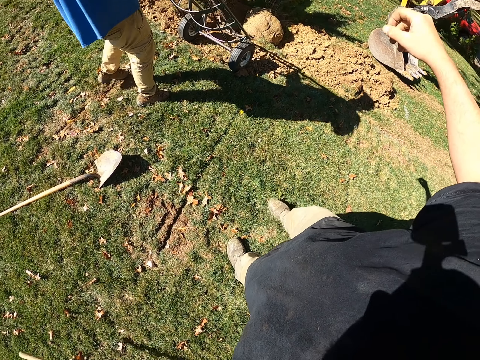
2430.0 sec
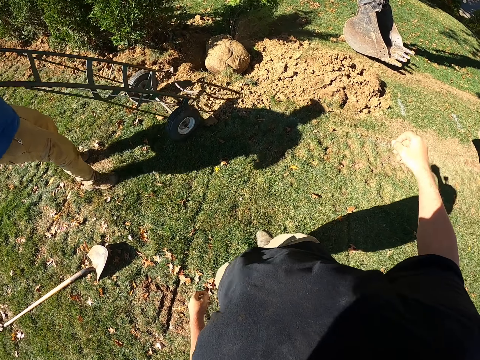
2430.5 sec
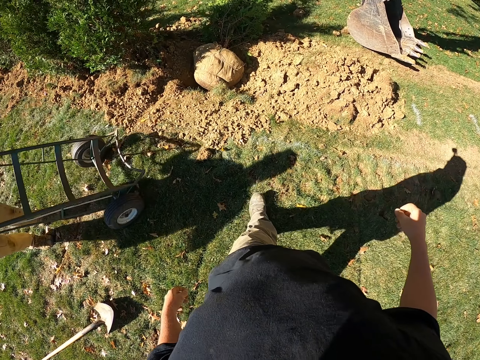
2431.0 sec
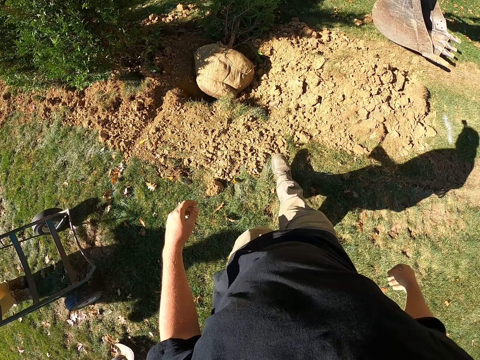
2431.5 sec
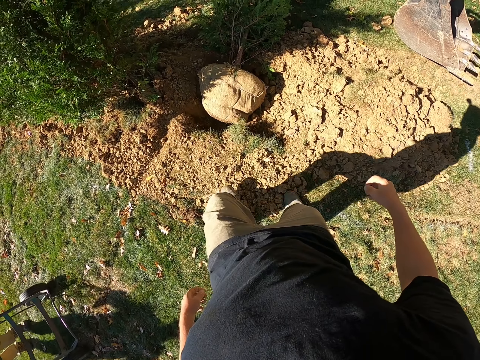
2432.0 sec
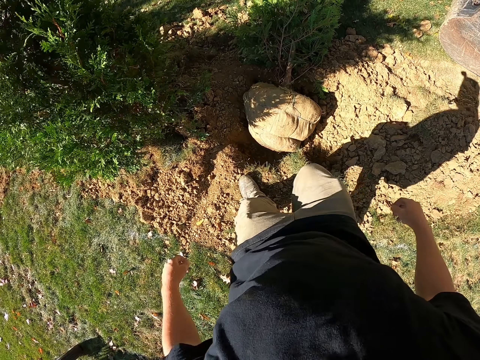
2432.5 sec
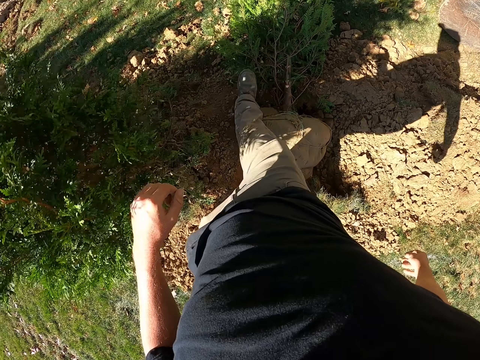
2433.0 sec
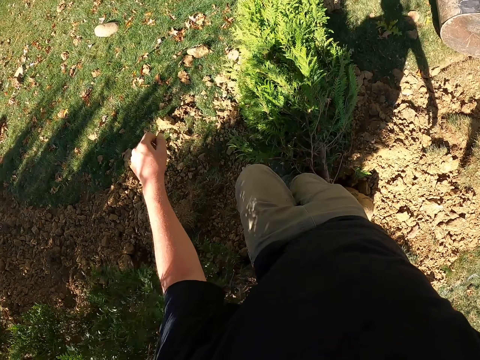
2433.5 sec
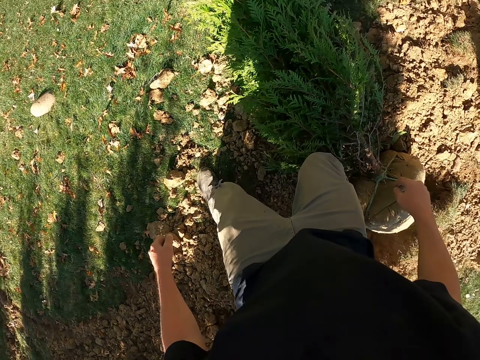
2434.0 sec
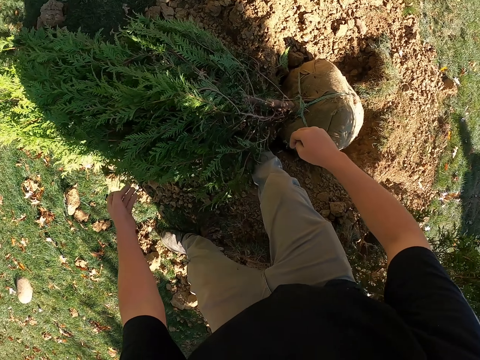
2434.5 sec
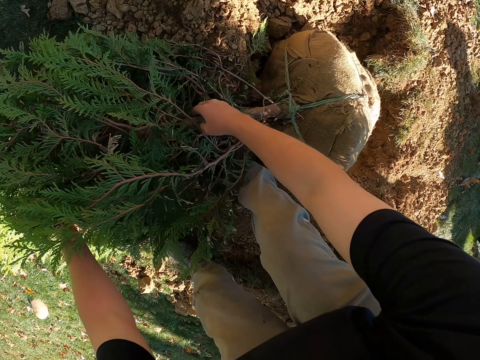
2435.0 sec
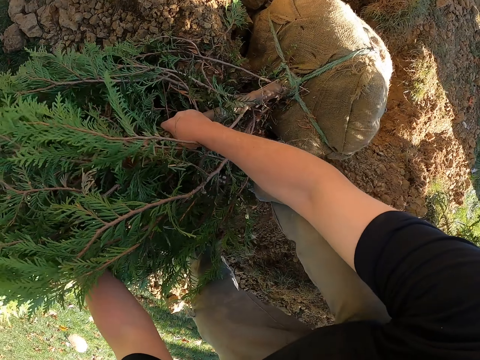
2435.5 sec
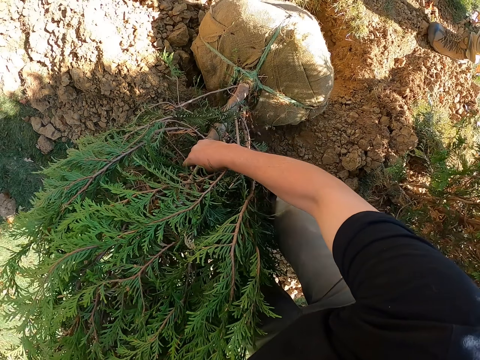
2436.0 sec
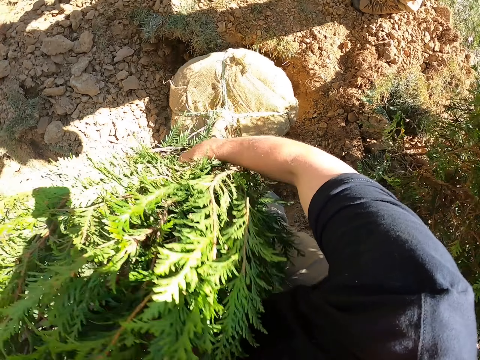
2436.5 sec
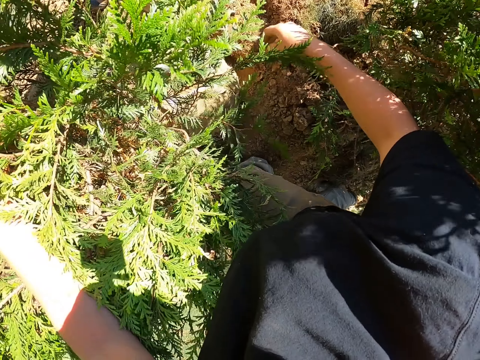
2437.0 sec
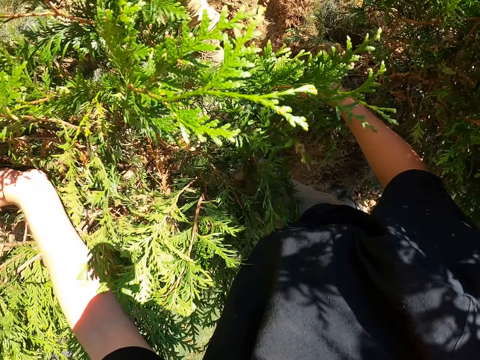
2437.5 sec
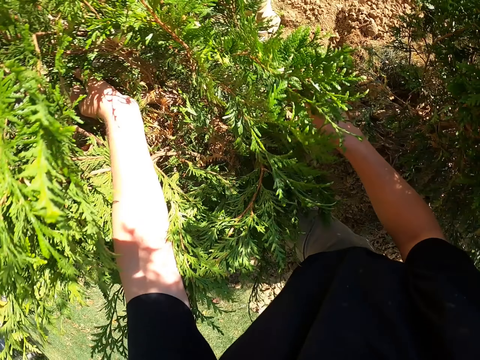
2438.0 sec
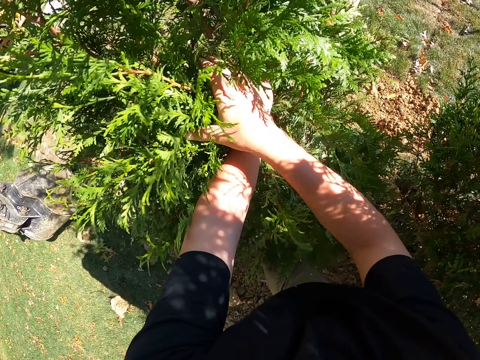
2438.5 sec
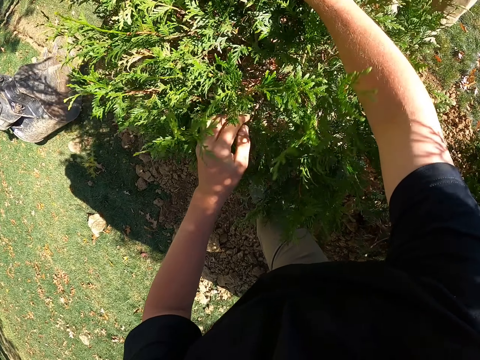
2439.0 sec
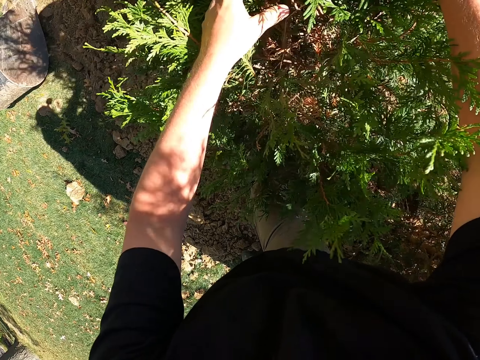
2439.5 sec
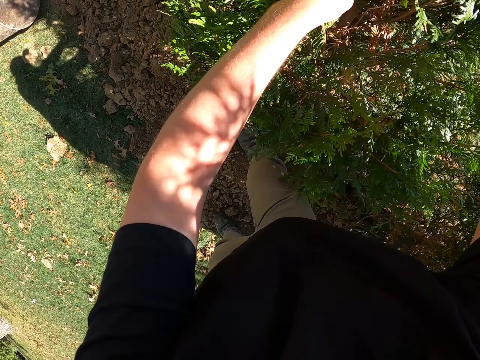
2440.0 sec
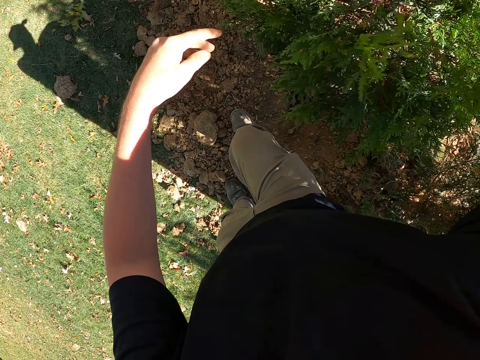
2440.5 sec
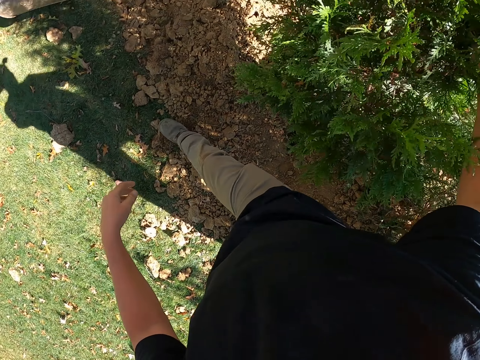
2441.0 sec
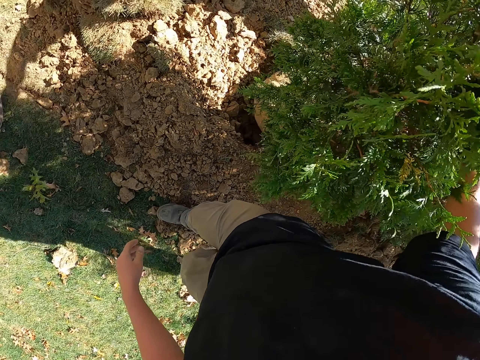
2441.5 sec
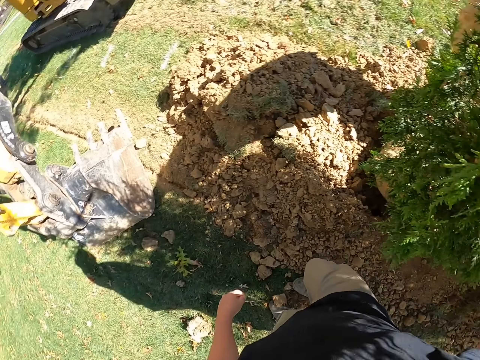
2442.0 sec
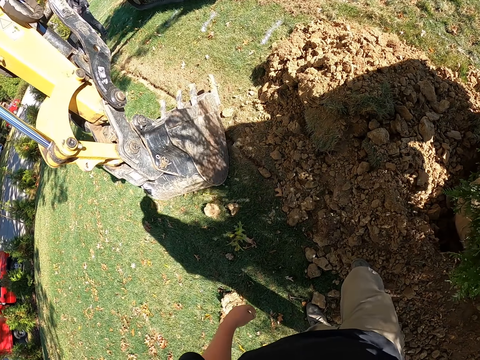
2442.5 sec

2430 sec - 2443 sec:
The camera wearer raises the right hand. They put the spade aside. They walk around the field. They pick up the plant. They adjust the seedling in the hole.

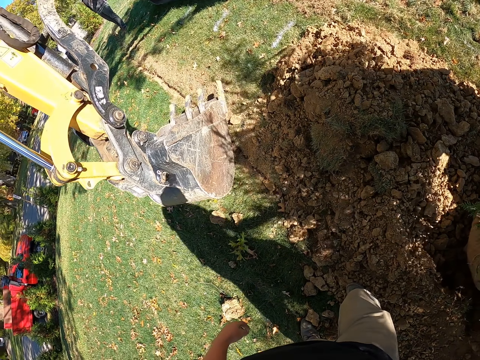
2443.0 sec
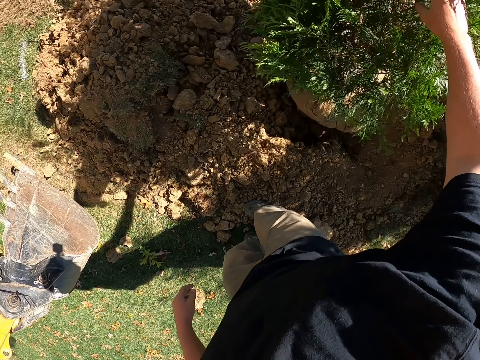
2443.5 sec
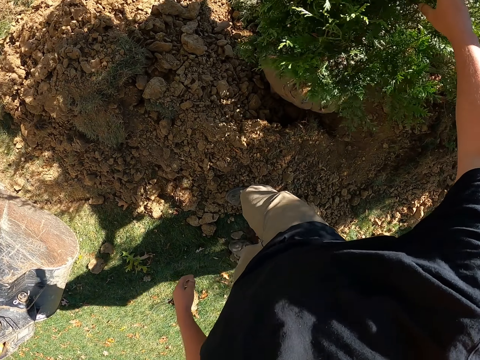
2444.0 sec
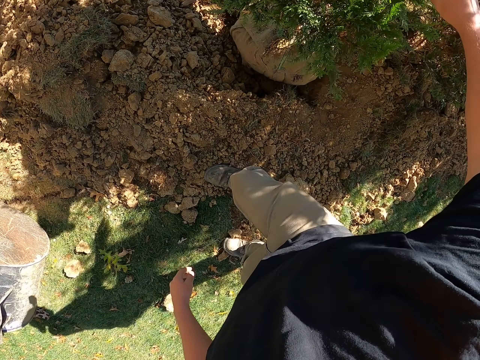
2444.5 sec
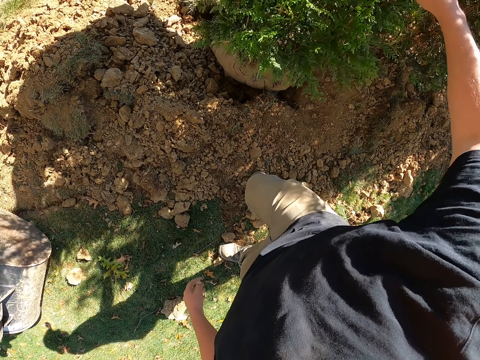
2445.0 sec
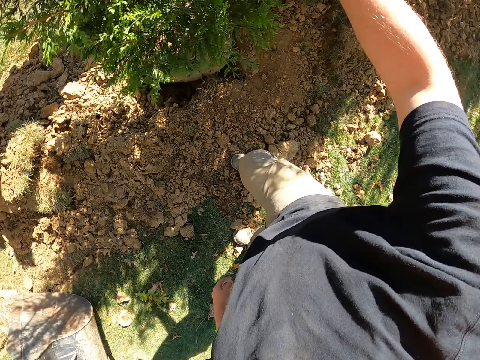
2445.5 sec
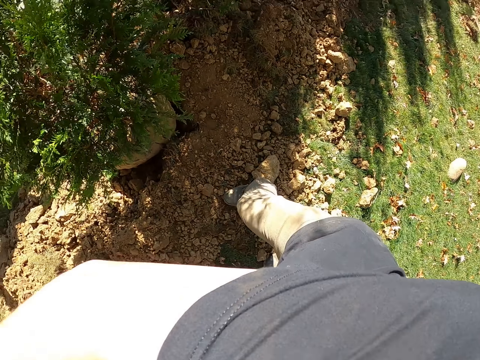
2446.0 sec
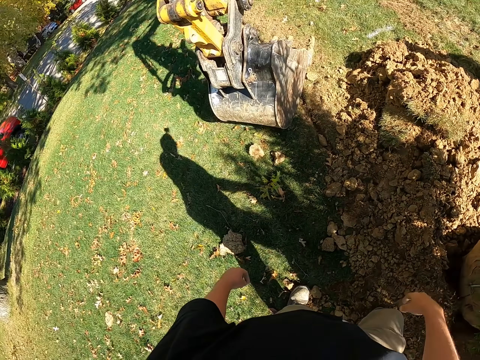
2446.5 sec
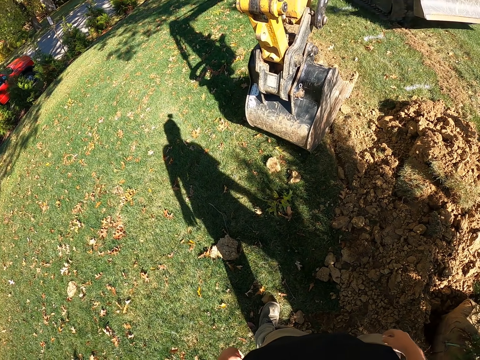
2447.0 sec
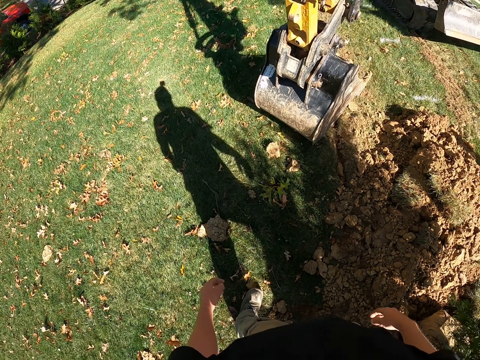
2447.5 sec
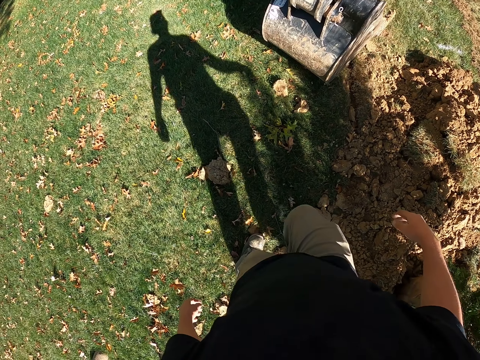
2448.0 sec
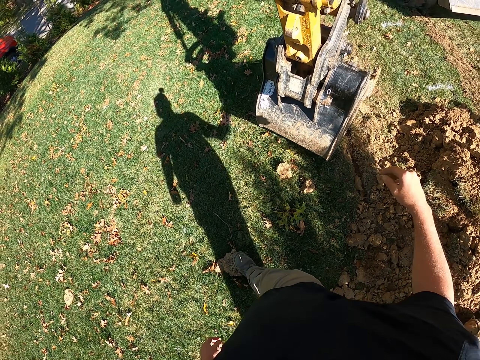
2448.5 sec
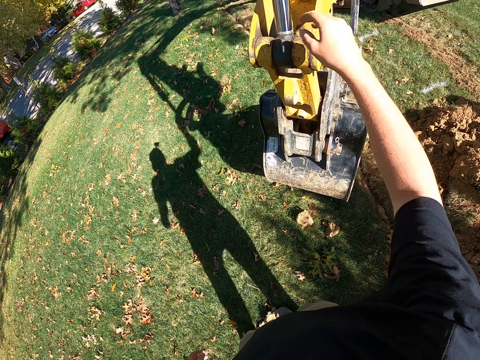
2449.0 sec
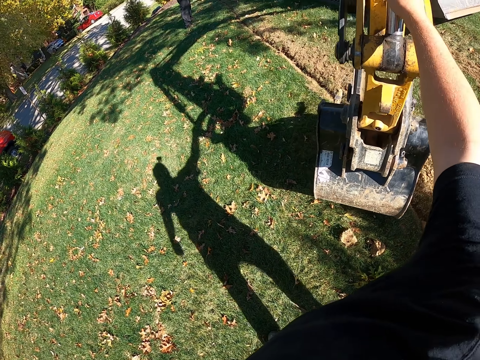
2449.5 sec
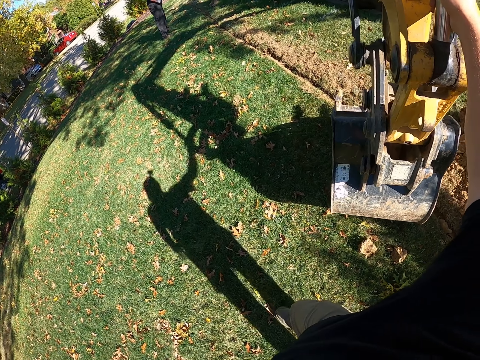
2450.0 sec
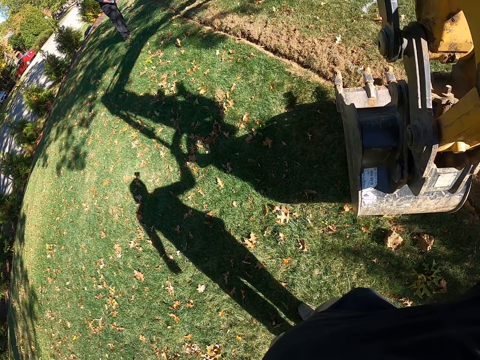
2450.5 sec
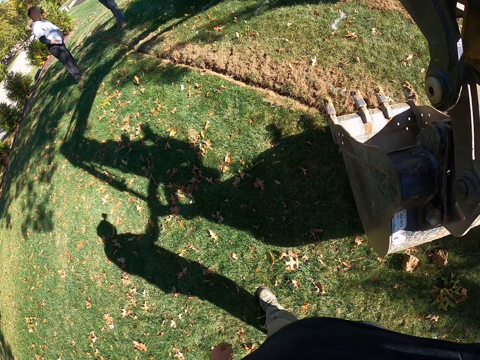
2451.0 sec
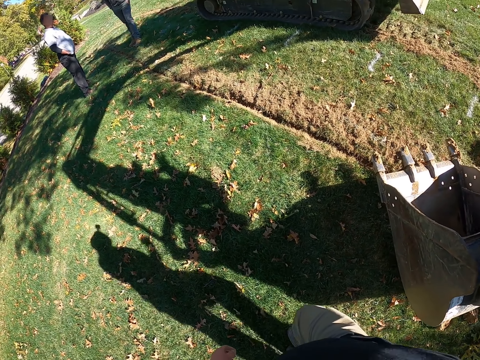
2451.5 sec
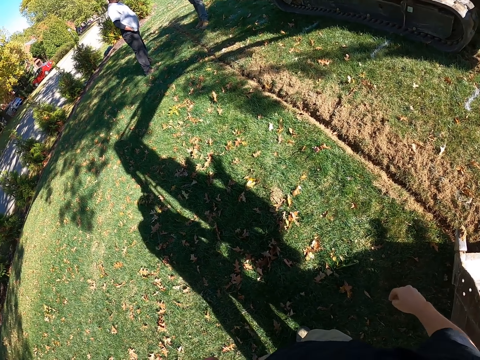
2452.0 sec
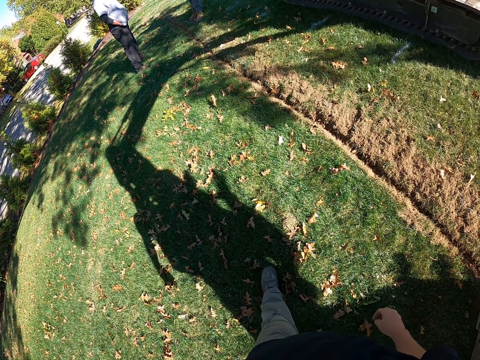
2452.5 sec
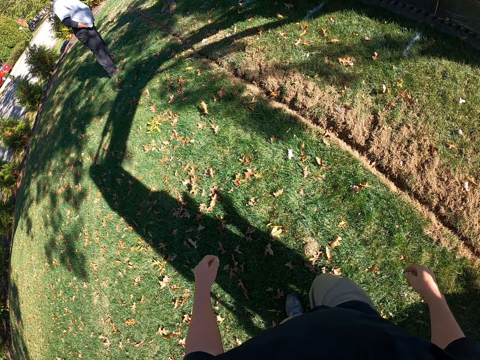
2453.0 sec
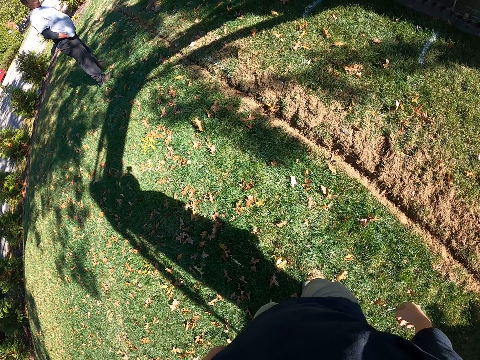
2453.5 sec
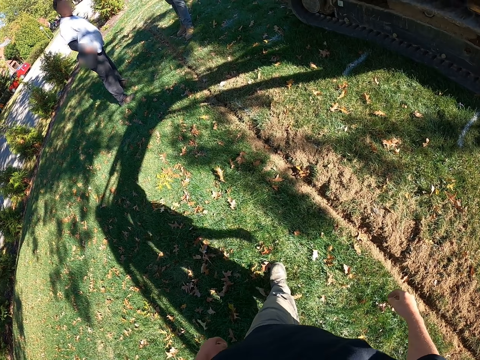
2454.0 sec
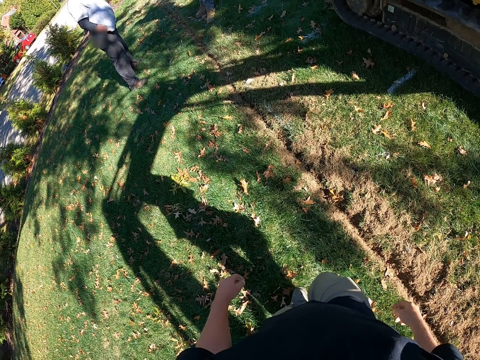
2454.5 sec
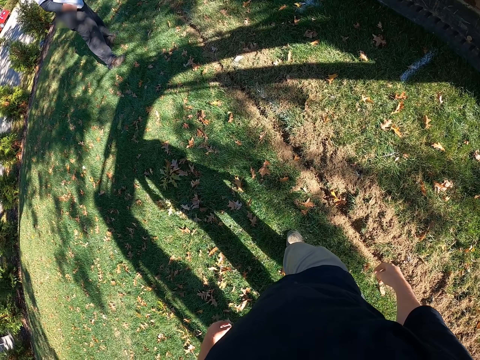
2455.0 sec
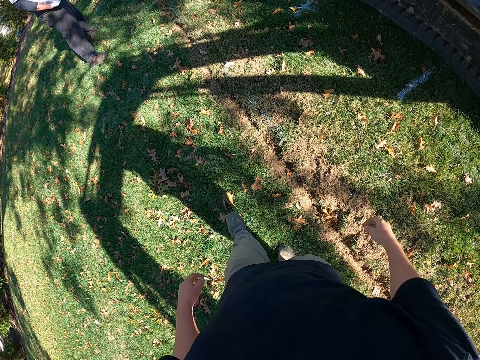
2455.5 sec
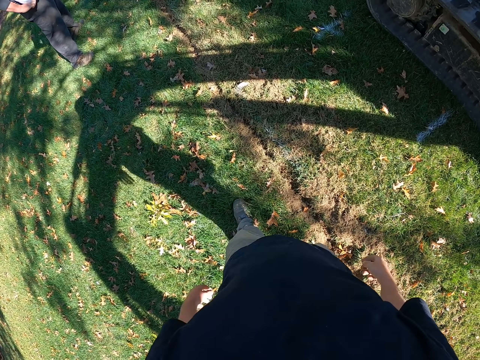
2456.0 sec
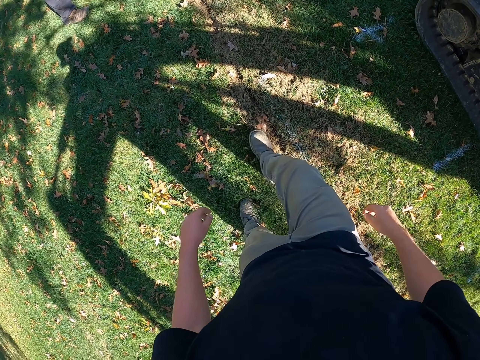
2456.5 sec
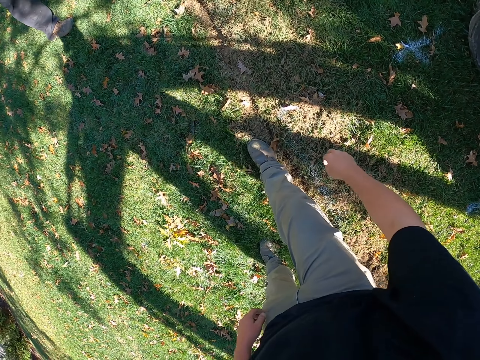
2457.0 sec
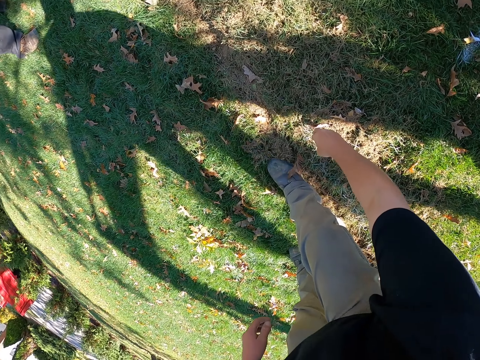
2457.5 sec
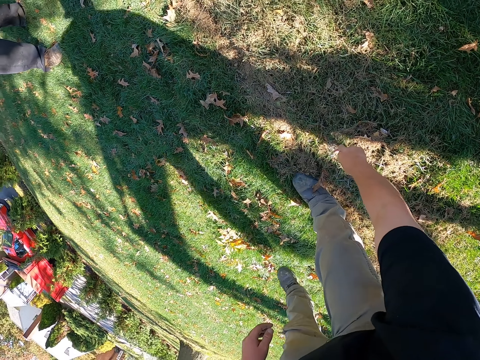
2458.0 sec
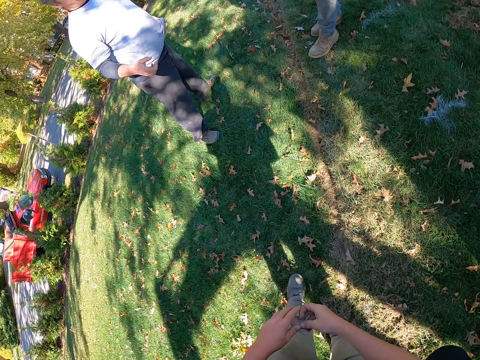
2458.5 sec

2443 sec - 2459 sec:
The camera wearer walks in an open area. They touch an excavator. They walk in the open area. A man holds the waist with the right hand. The camera wearer picks a dry leaf from the ground.
